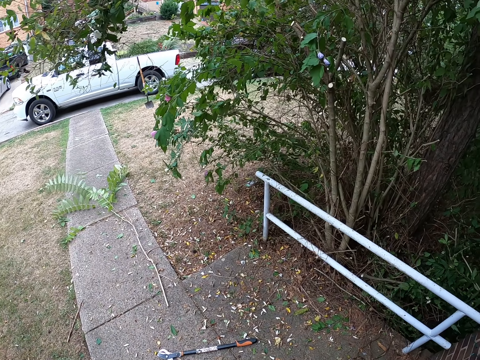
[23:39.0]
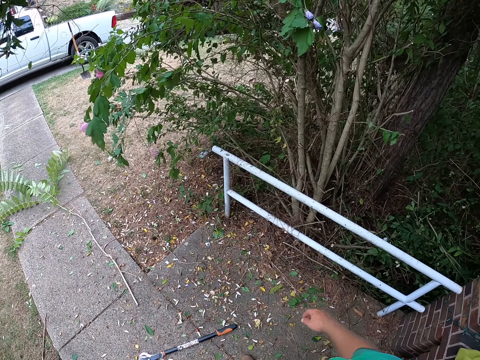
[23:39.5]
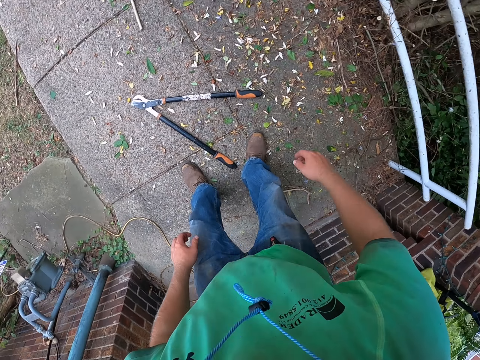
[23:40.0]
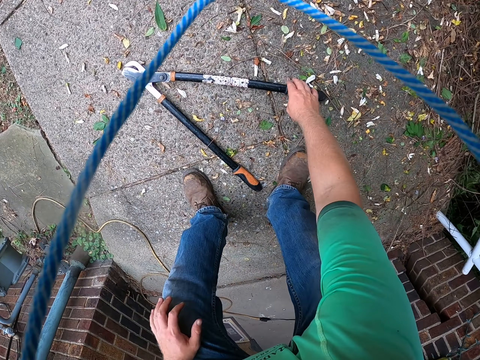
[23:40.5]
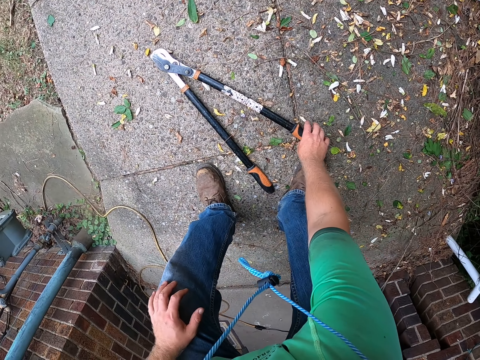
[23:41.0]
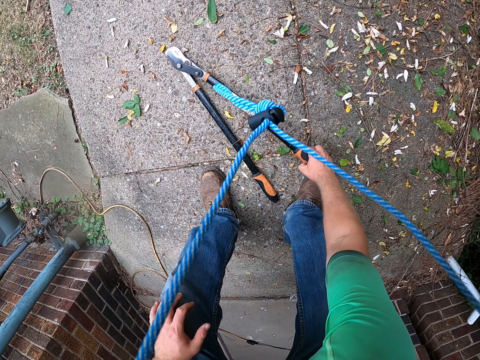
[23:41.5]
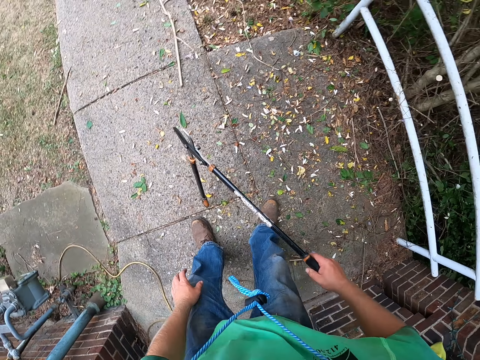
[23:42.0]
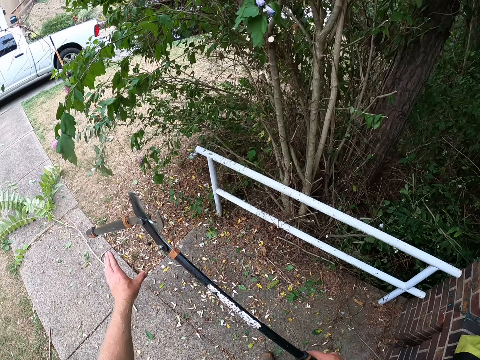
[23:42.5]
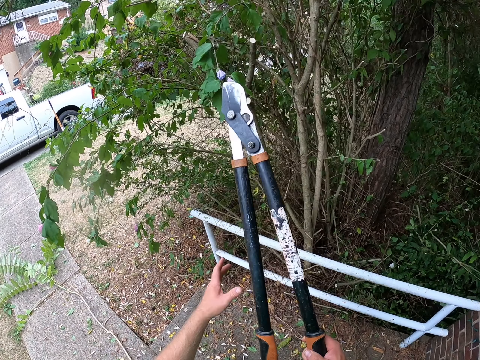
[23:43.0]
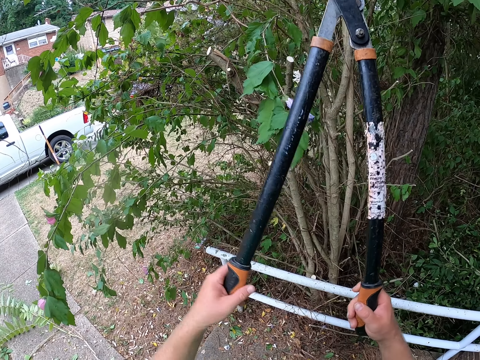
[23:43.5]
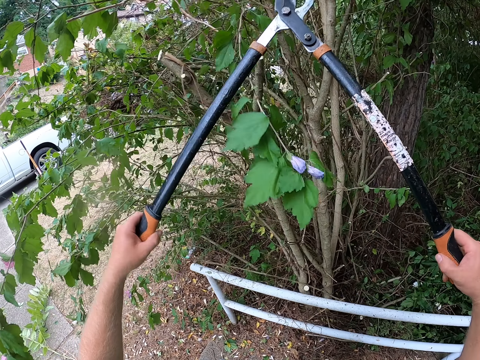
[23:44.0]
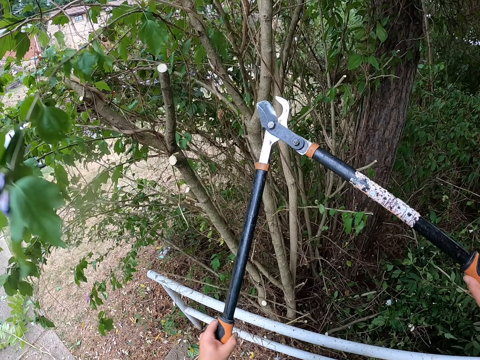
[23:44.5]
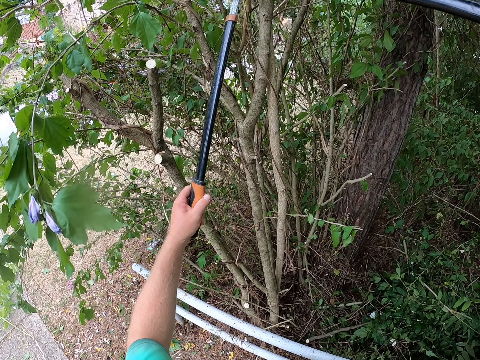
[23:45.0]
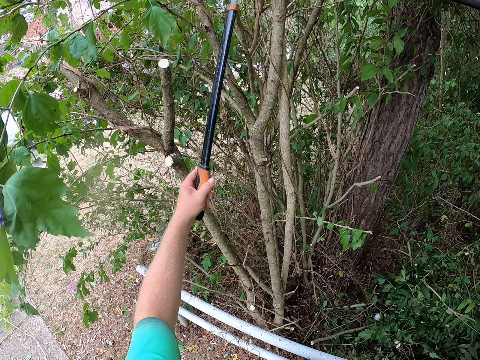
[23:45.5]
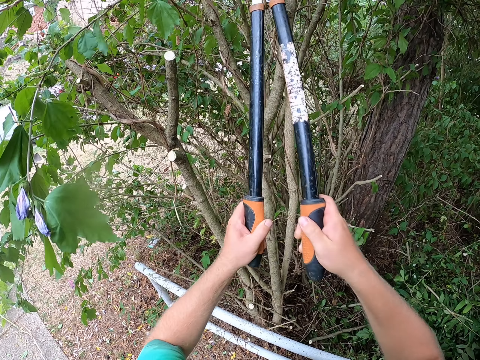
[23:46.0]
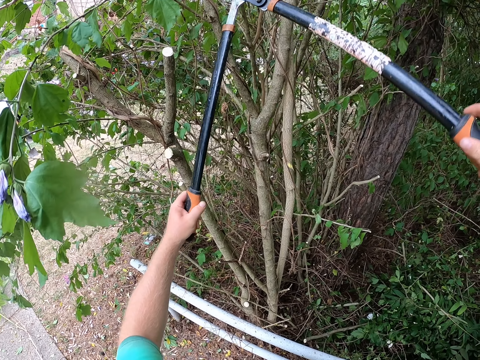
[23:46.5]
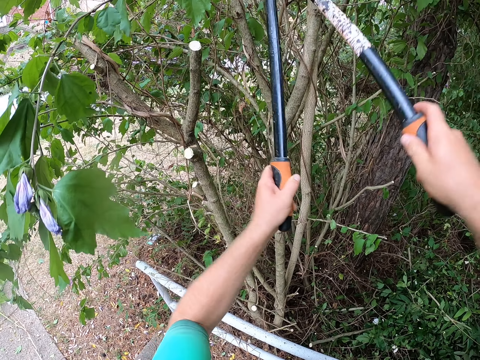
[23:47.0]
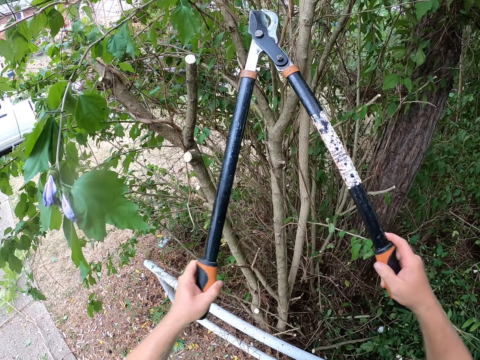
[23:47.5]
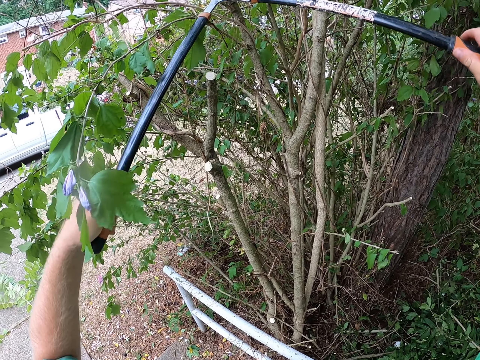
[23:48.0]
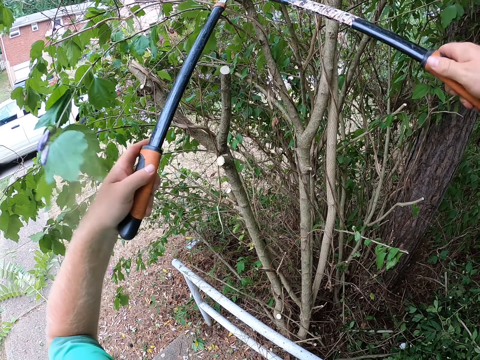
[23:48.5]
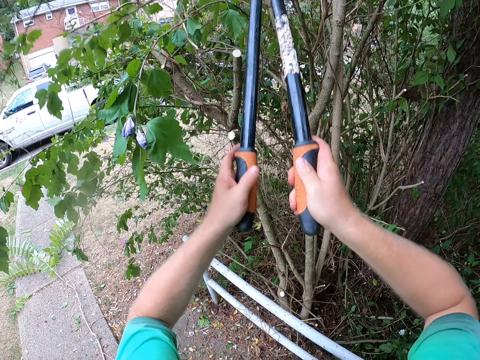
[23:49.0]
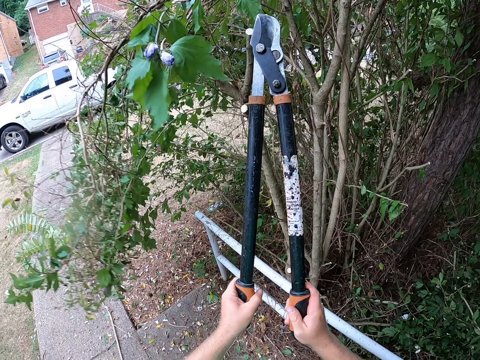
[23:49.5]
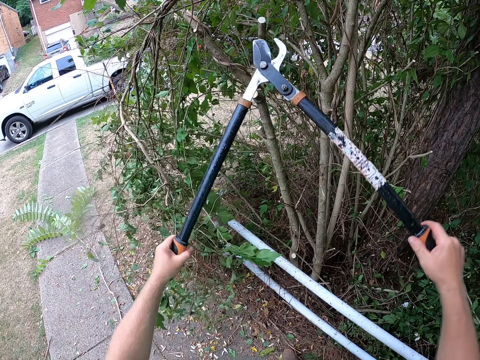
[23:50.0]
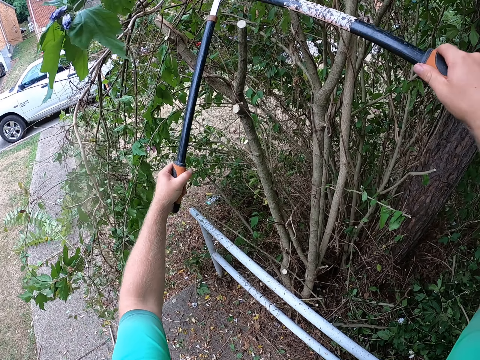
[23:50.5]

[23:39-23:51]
The camera wearer bends down. He picks the shears from the ground with his right hand. He places his left hand on the shears in his right hand. He holds the hedge shears with both hands. He cuts three branches from the tree with the shears in both hands.

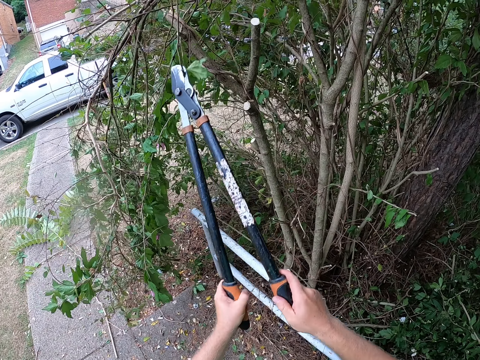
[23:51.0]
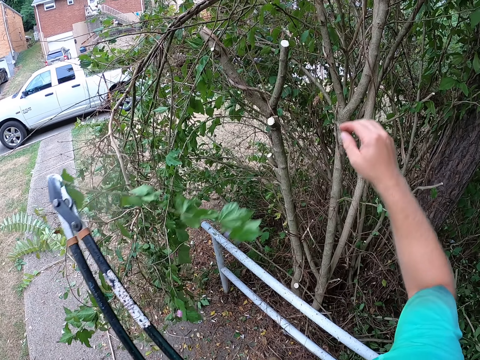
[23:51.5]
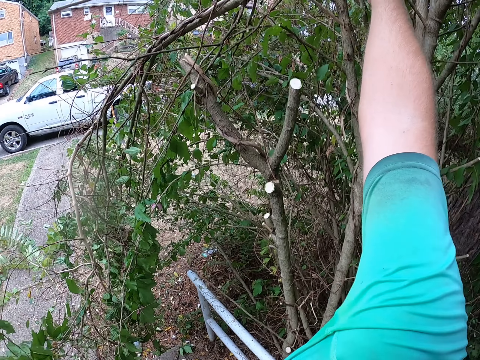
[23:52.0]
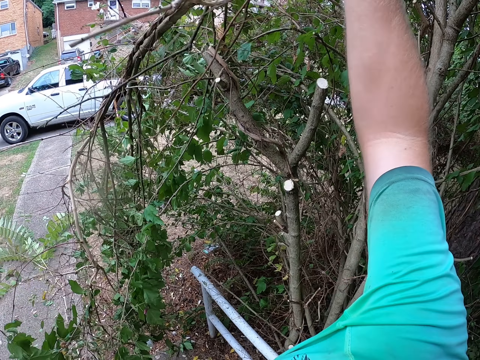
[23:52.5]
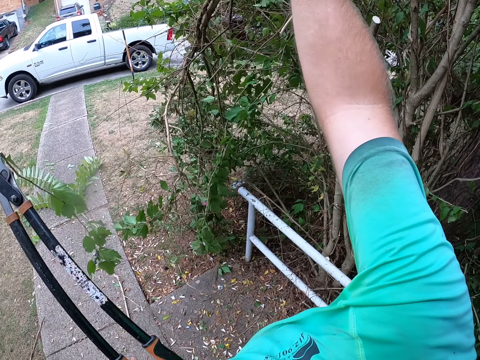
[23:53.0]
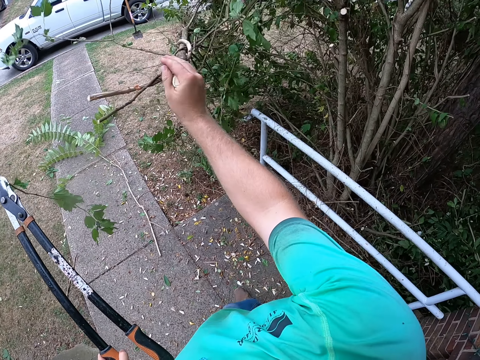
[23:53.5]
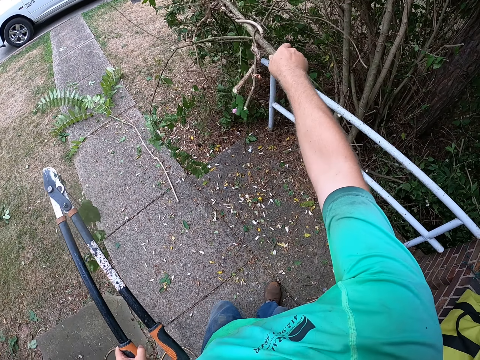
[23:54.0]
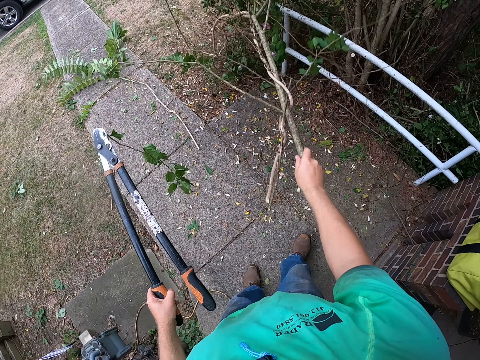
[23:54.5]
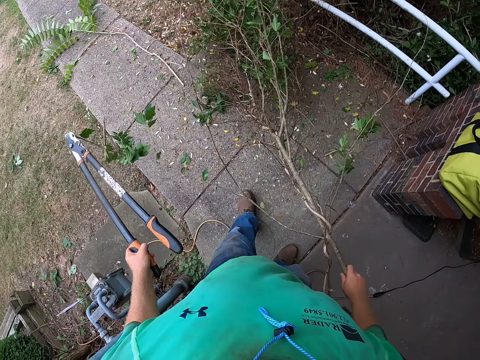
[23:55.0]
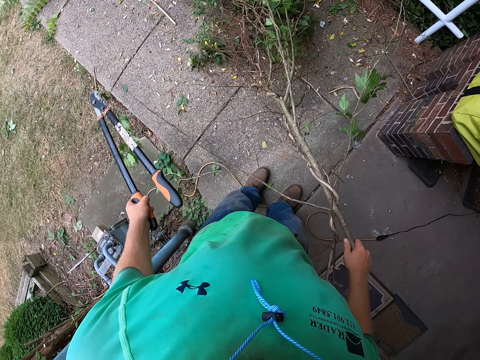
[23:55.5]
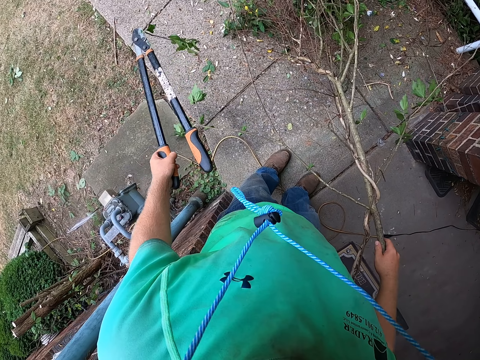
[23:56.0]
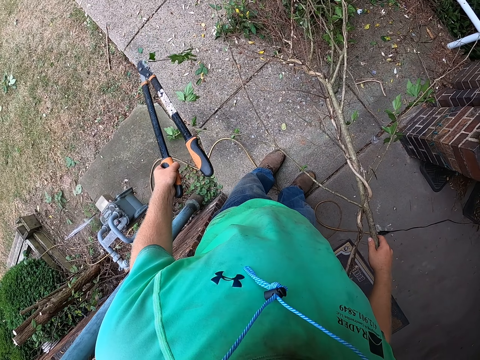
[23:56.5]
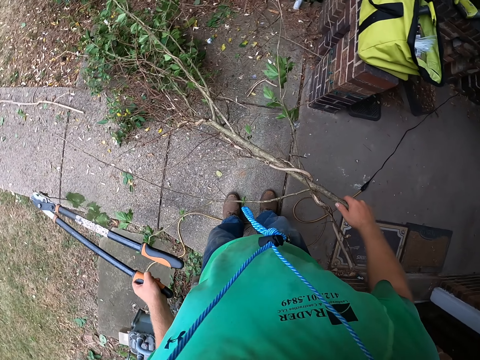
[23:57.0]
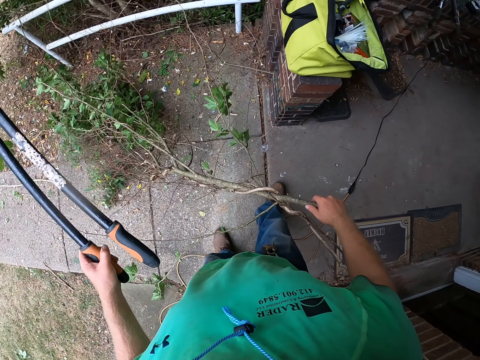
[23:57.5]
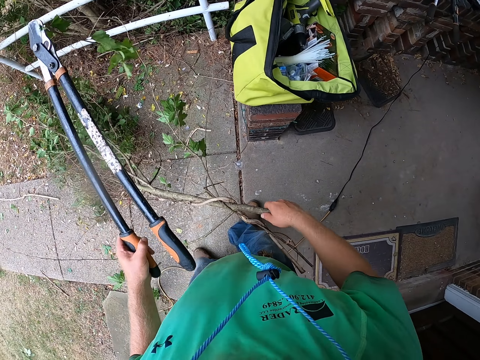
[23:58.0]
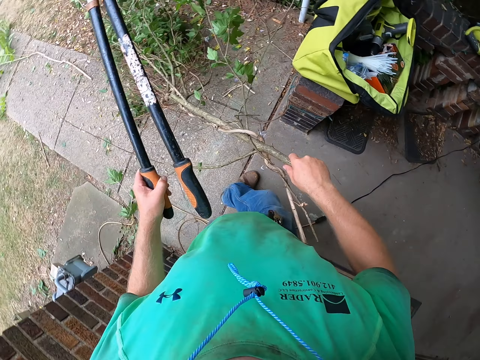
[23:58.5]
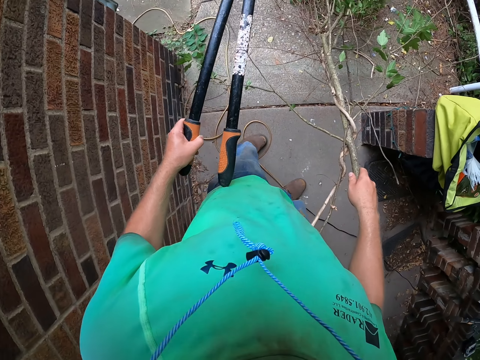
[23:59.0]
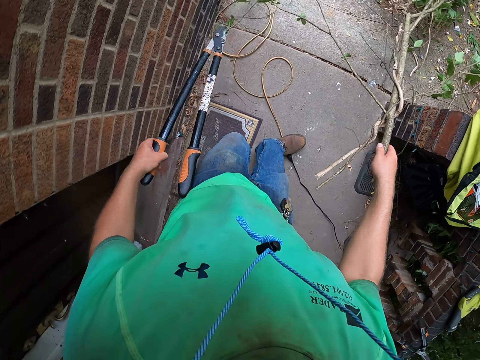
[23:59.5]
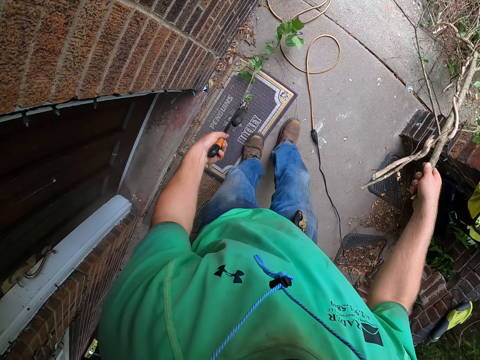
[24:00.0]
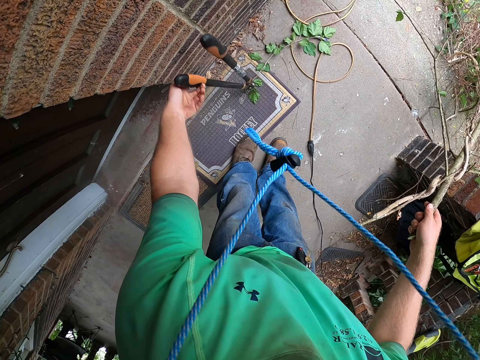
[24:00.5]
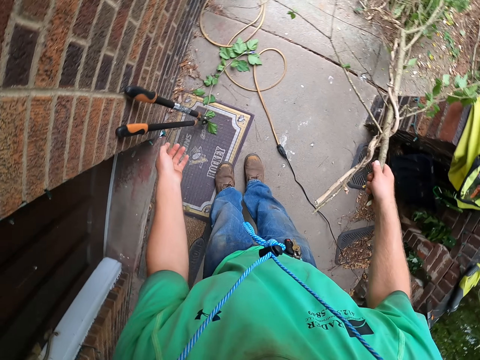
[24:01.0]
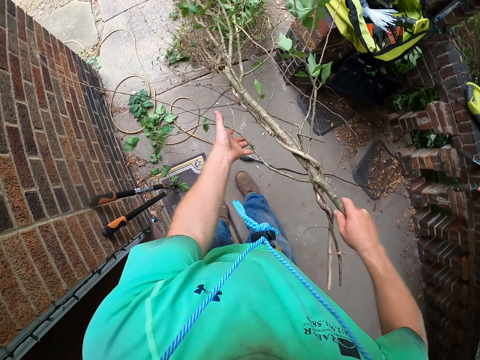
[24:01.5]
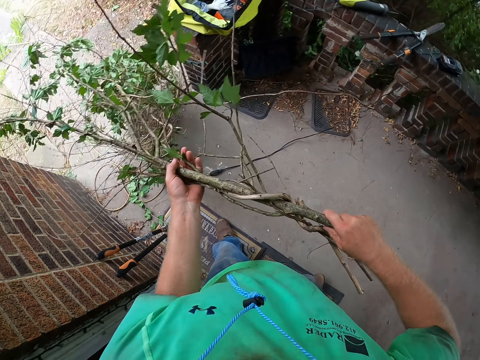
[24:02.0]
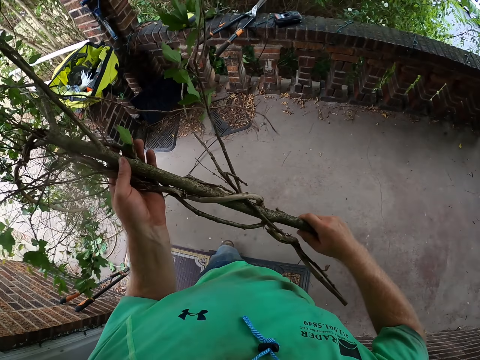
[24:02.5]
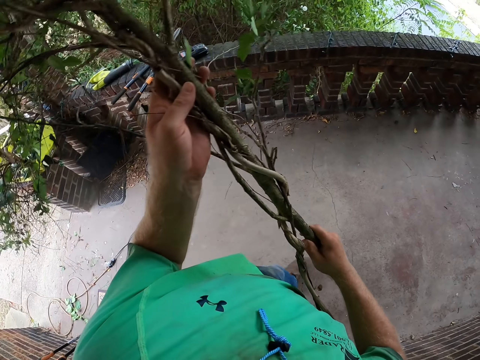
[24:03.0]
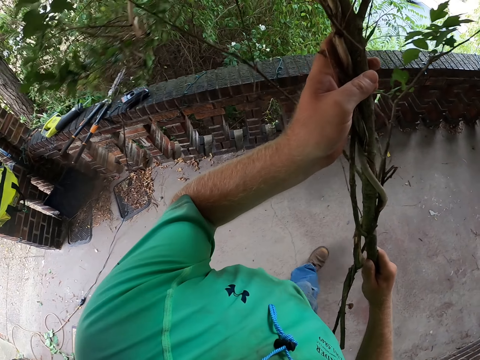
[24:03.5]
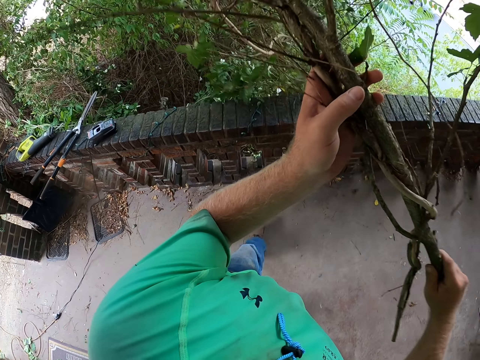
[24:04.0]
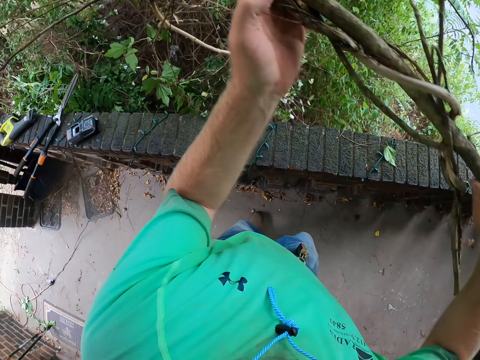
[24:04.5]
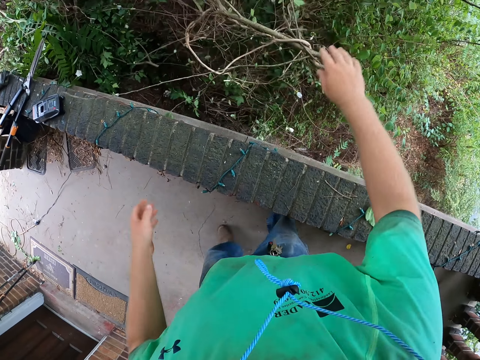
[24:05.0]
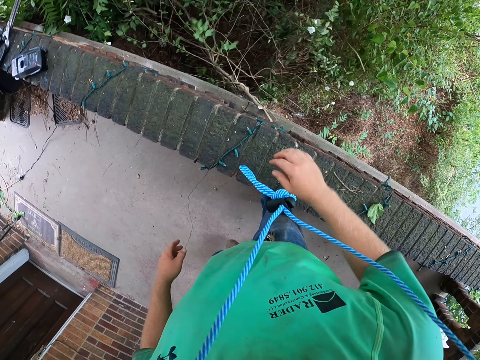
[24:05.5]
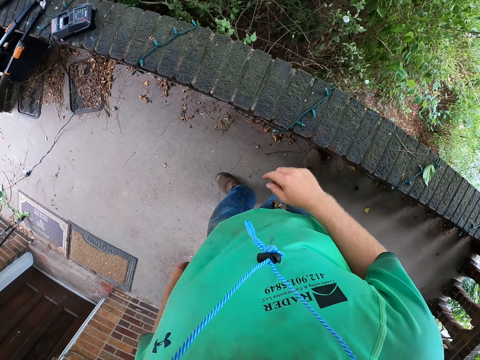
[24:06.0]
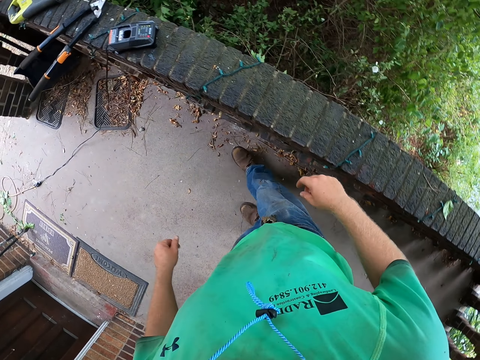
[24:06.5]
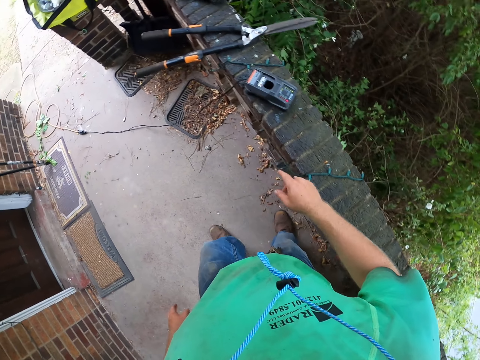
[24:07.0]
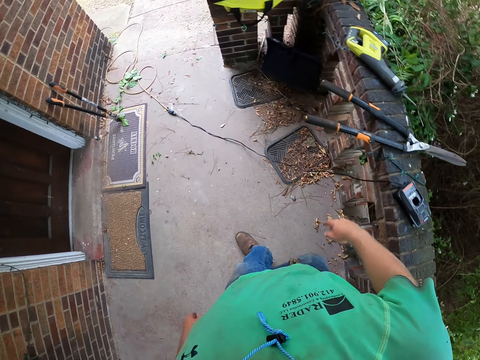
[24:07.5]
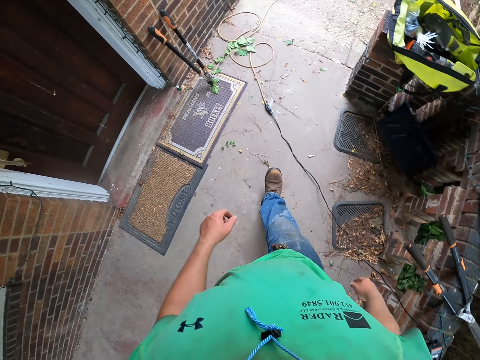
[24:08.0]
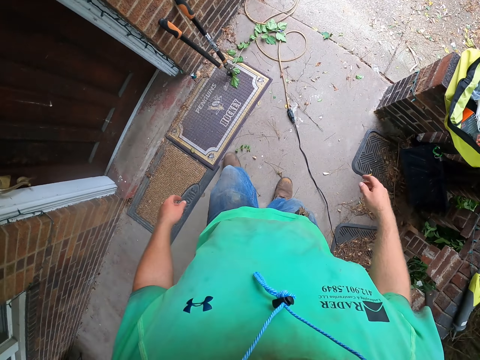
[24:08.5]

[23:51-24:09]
The camera wearer removes his right hand from the shears in his left hand. He removes the branch from the tree with his right hand. He pulls the branch and looks around. He places the shear in his left hand against a wall. He carries the branches with both hands from the ground. He holds the branch with both hands and walks towards the wall. He throws the branch in the garden with his right hand. He walks towards the hedge shear.
